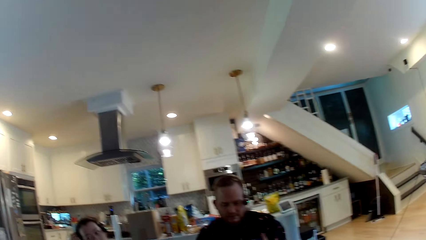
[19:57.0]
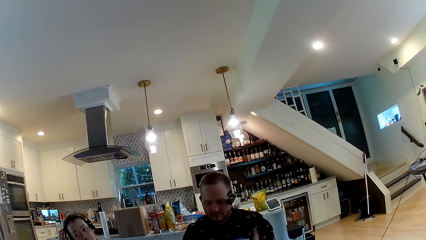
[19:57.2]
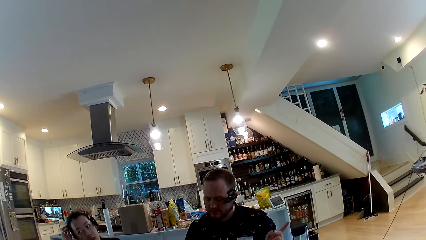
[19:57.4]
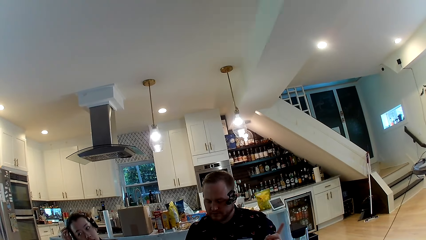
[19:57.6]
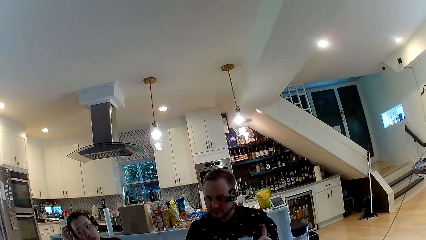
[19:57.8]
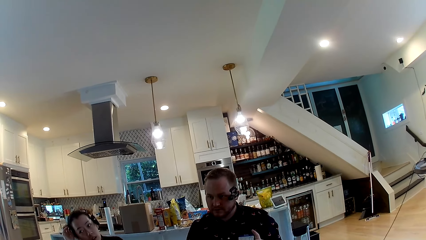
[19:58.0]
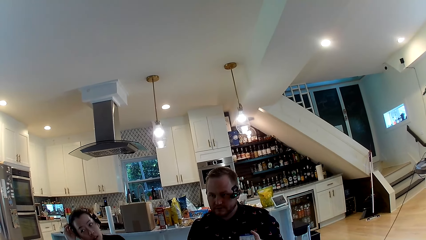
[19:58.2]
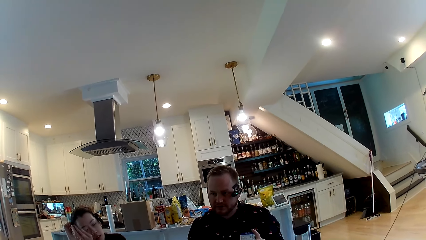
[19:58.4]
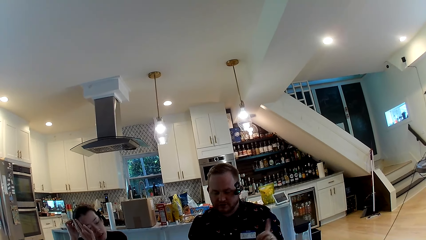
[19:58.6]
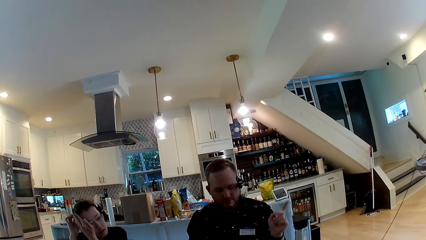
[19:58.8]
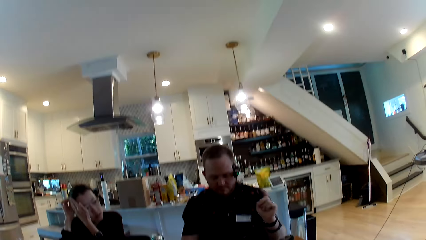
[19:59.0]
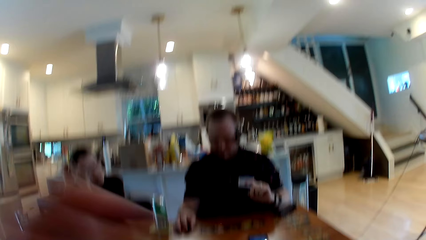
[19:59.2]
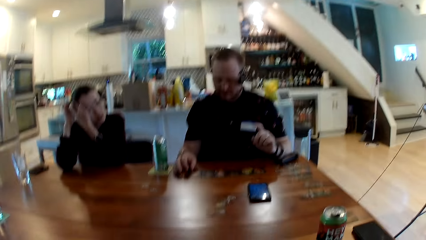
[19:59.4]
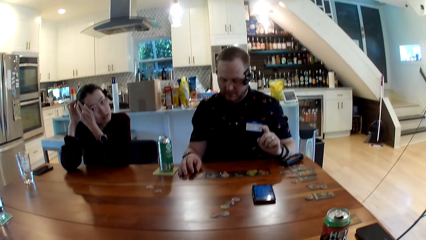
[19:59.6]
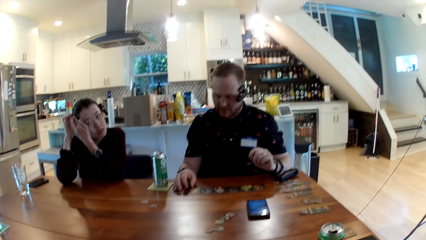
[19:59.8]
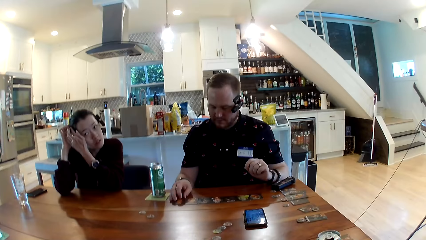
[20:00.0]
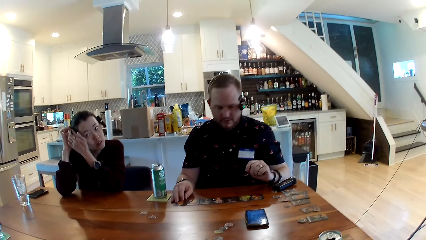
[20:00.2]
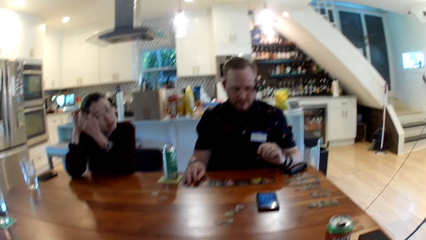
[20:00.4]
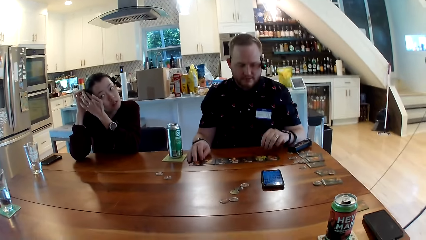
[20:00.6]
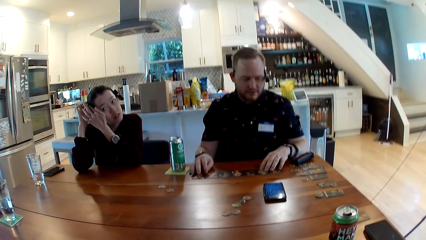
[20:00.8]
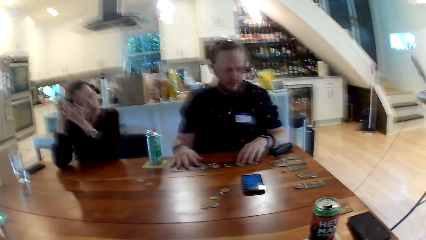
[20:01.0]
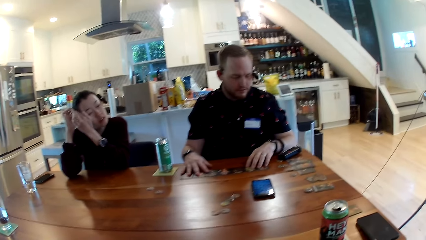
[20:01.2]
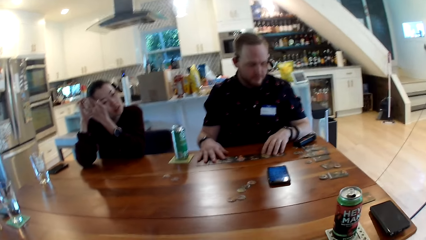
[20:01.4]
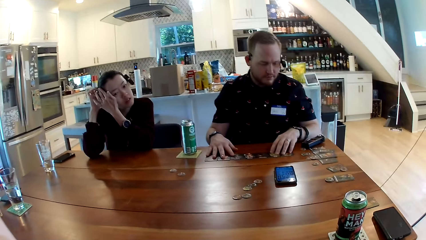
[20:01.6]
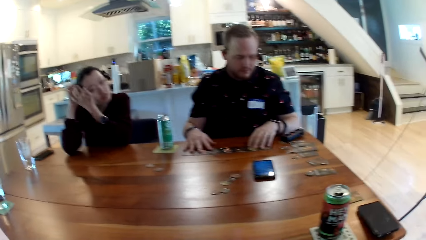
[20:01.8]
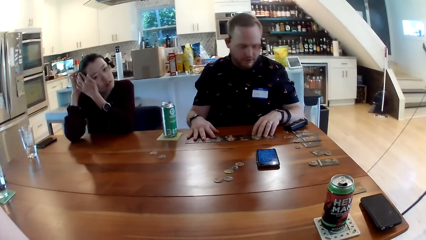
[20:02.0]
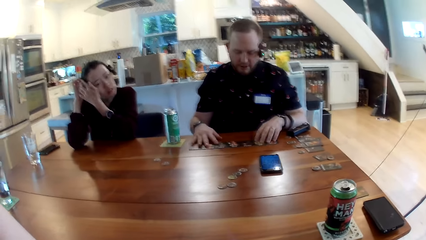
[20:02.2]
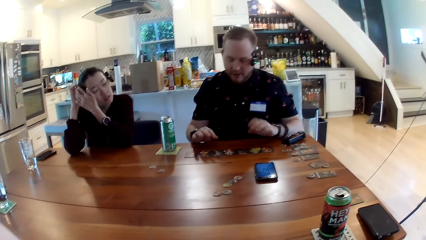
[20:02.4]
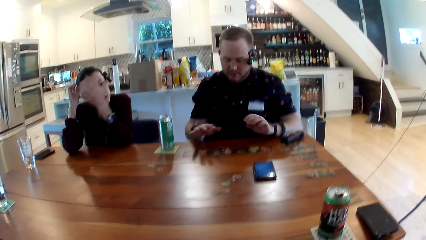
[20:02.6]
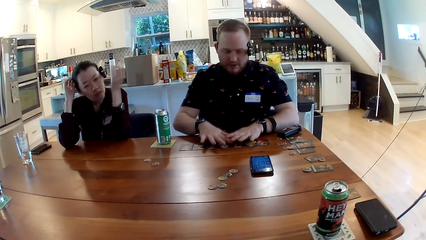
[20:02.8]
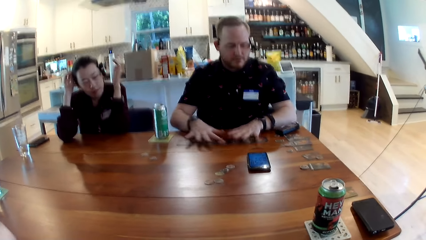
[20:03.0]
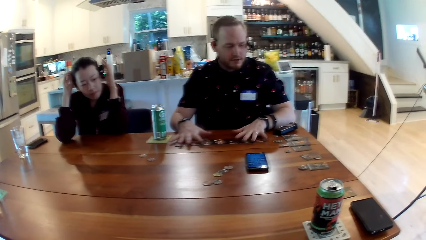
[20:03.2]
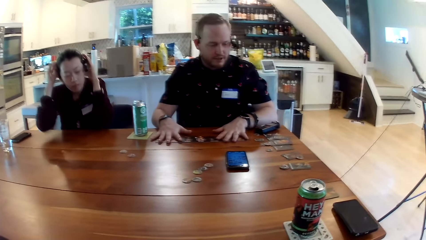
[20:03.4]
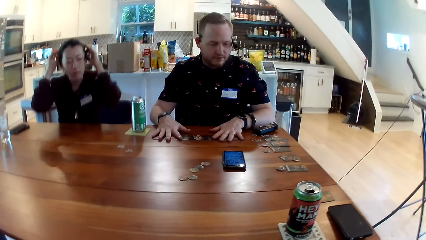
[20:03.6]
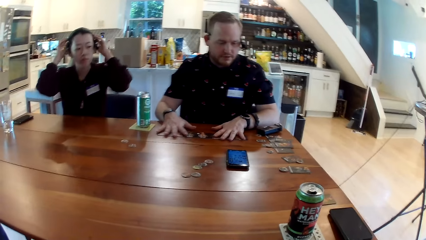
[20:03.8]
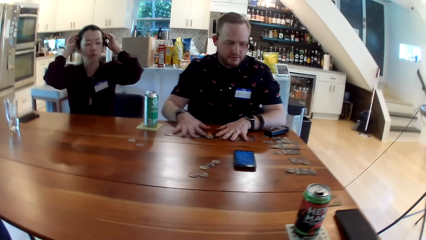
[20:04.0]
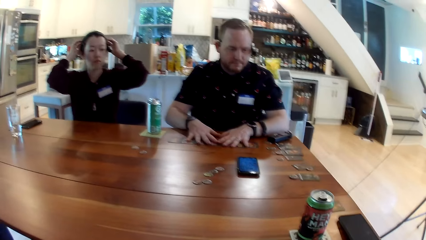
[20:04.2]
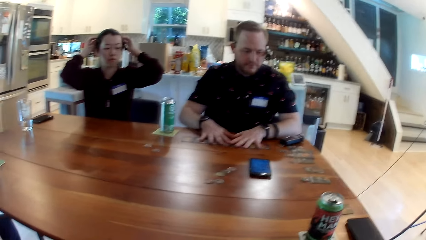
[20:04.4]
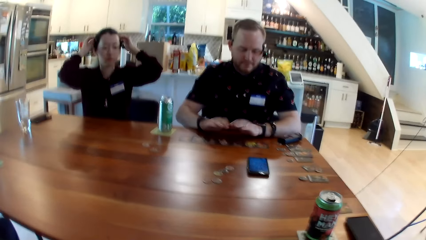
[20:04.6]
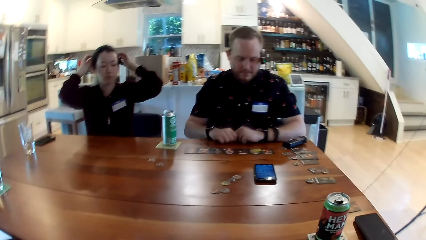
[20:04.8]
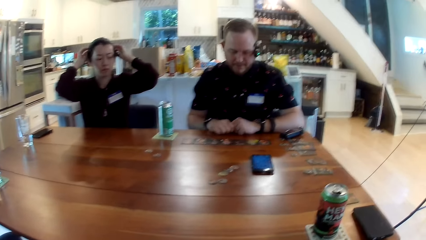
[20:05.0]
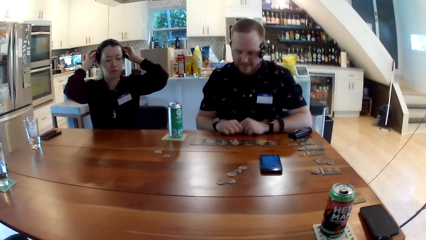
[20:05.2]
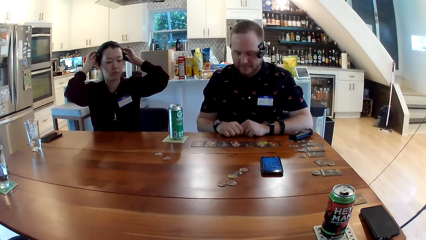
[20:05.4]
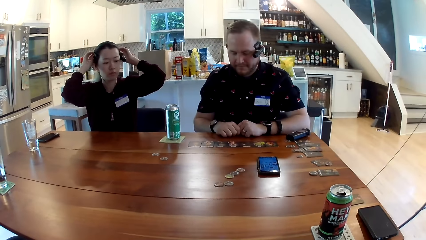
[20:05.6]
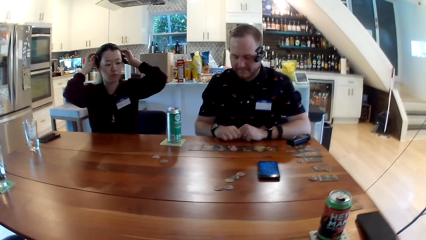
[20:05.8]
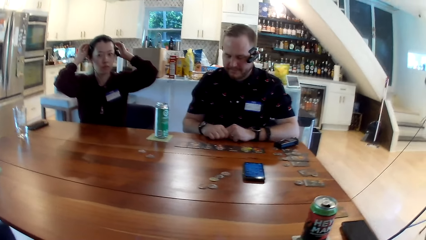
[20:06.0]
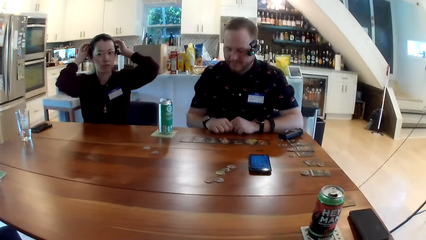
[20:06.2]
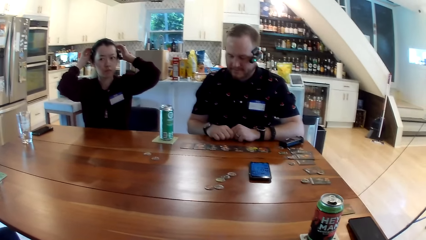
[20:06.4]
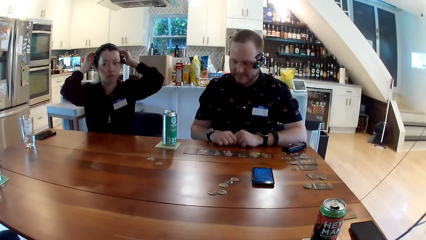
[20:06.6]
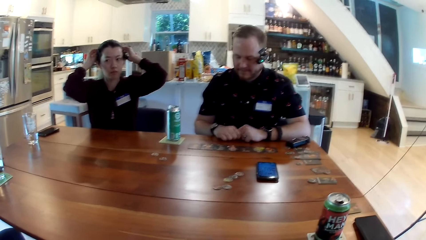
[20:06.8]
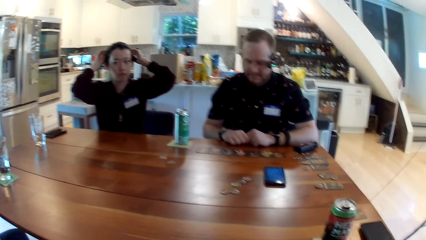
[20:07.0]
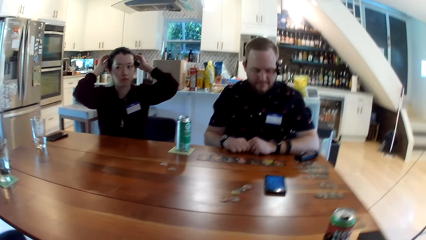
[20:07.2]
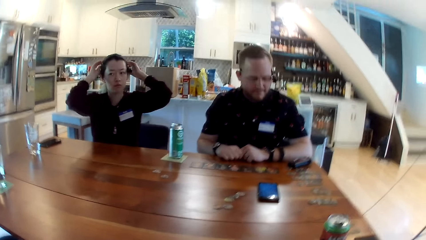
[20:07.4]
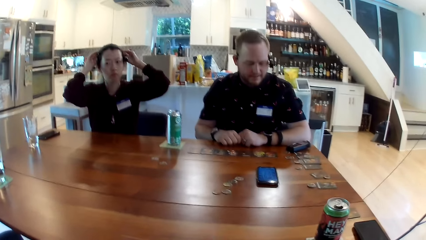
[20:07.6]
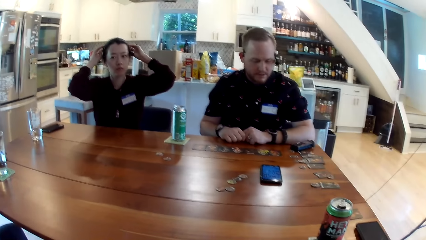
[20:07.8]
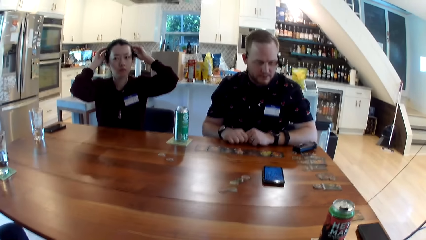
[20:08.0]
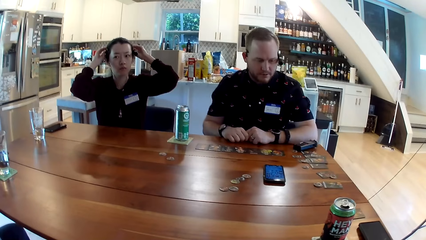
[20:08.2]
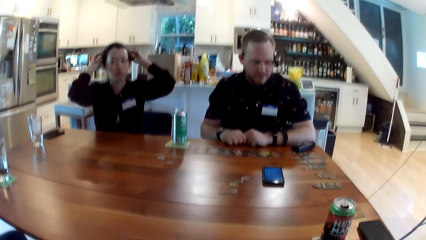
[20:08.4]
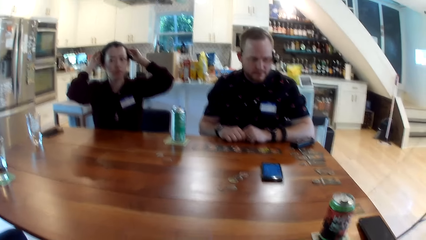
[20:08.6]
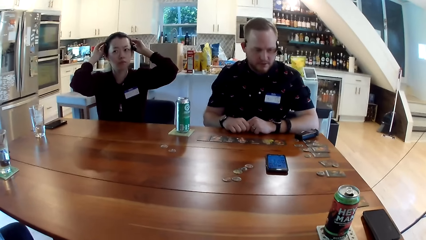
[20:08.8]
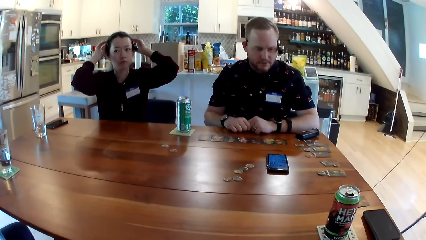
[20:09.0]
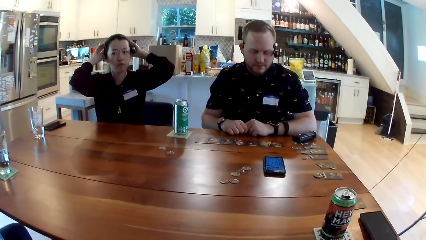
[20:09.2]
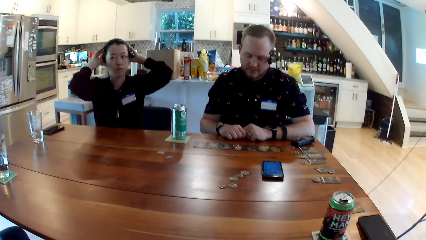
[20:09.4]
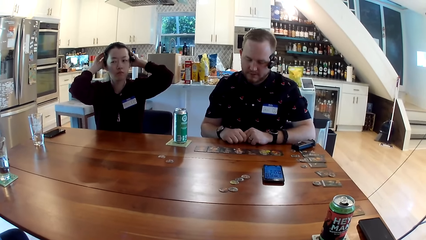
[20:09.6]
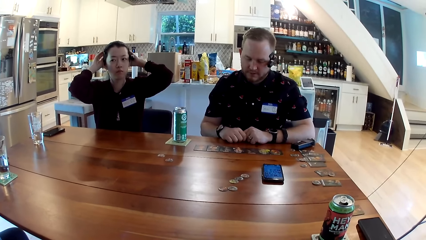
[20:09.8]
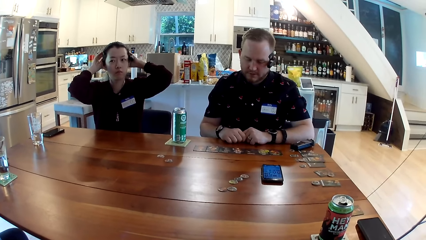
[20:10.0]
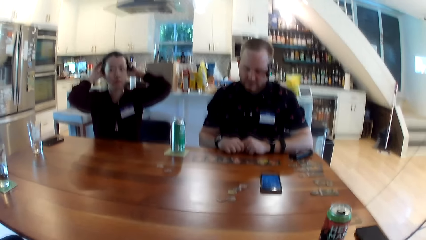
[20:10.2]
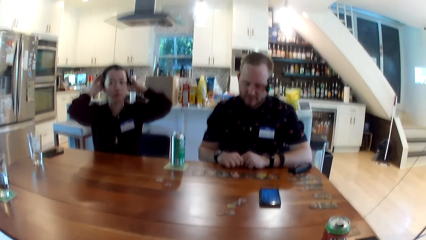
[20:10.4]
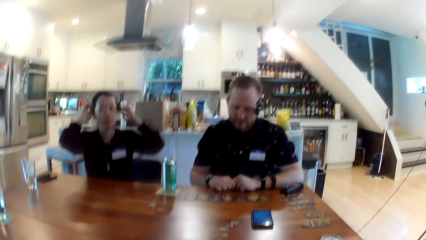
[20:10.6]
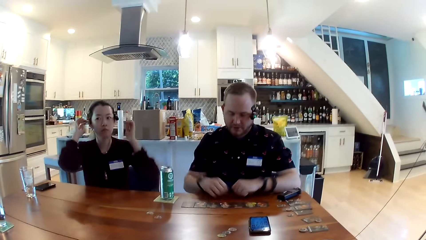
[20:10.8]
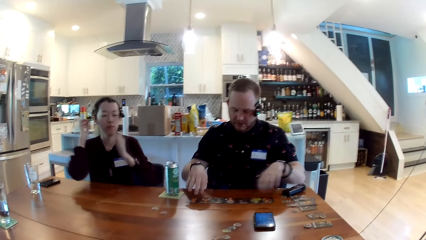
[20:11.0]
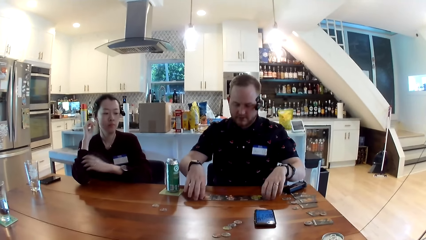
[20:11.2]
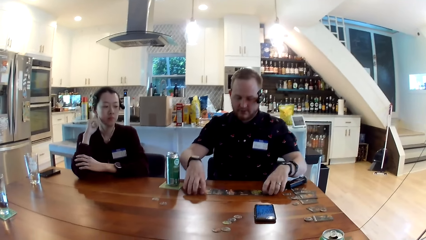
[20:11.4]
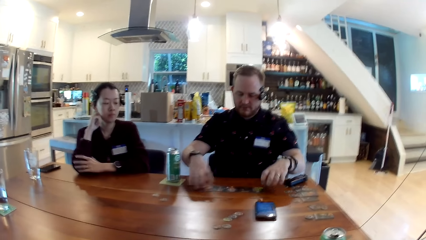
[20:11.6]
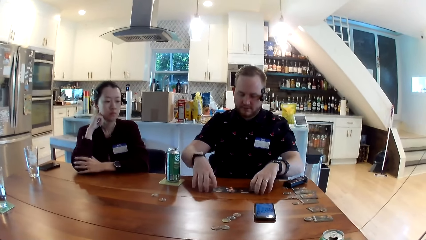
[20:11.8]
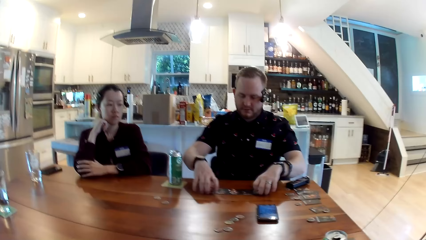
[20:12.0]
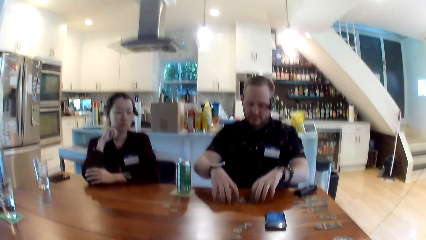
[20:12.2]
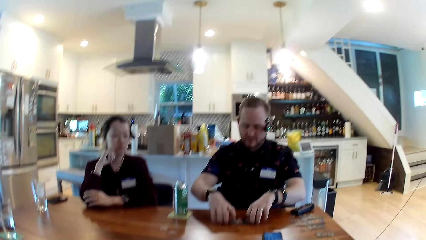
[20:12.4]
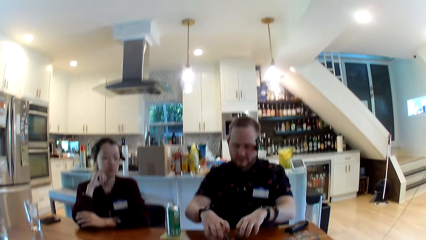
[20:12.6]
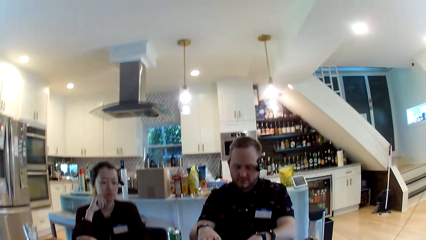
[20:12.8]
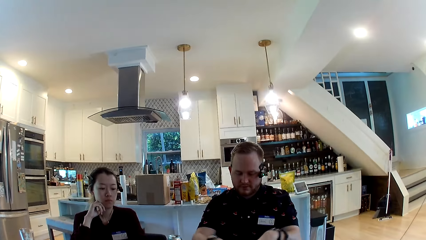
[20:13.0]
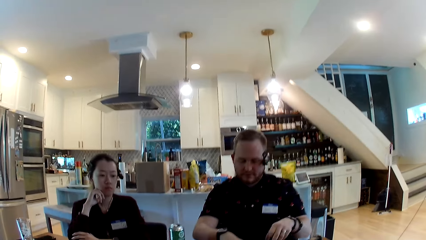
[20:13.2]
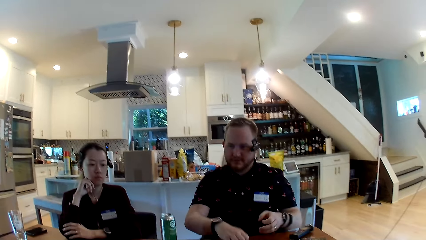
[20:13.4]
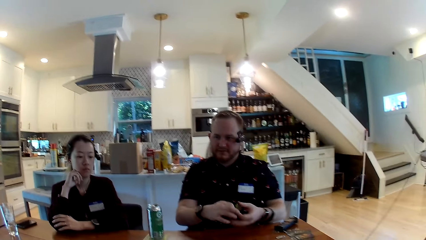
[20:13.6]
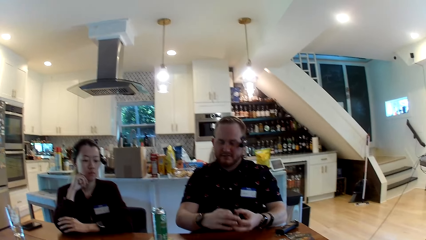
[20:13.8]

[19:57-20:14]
The woman touches her hair with her left hand. The man touches the cards on the table with both hands. The man converses with another woman. A woman touches her hair with both hands. The man stacks the cards on the table with both hands and takes the stacked cards from the table with his right hand.
